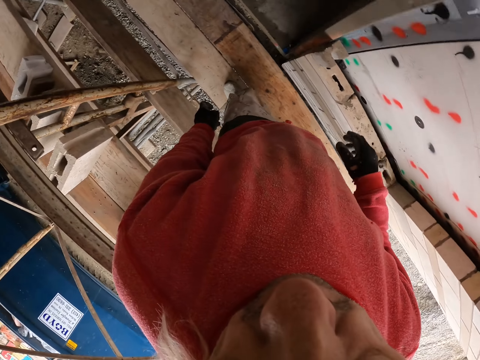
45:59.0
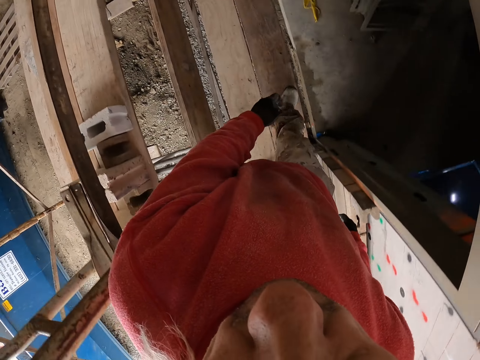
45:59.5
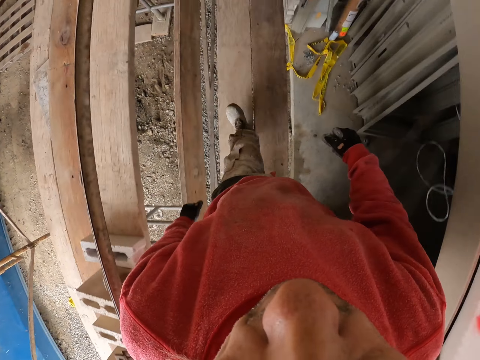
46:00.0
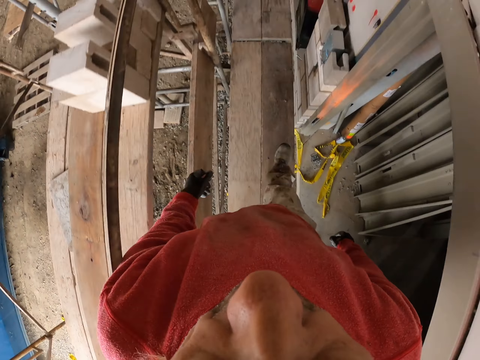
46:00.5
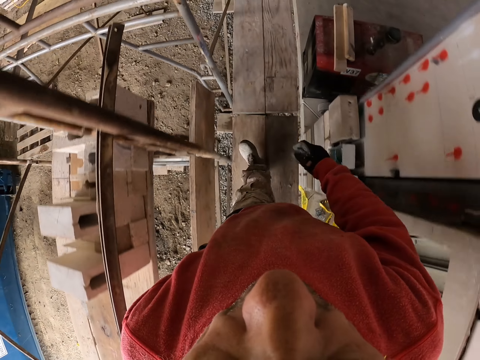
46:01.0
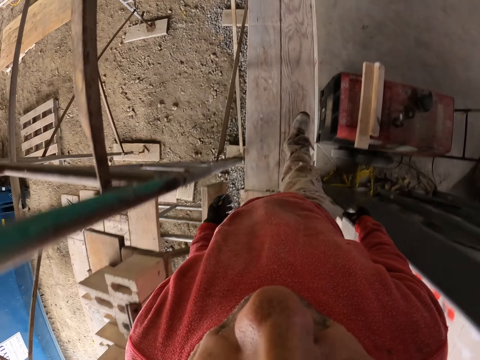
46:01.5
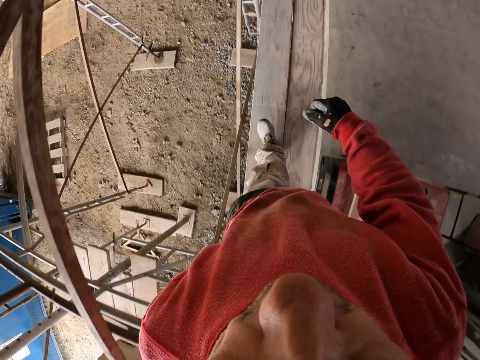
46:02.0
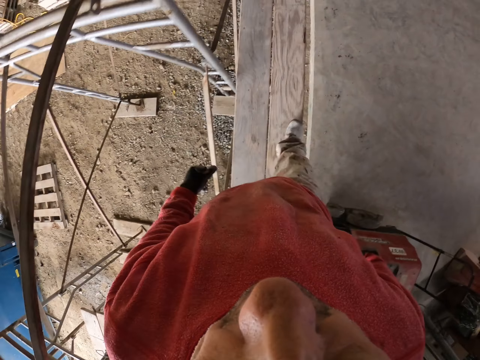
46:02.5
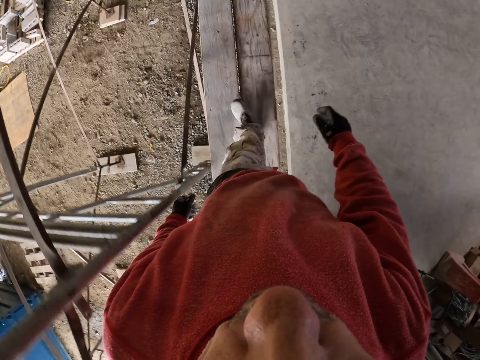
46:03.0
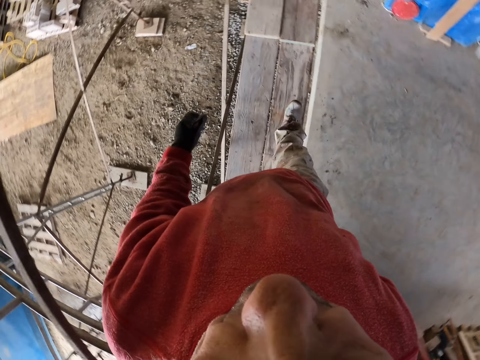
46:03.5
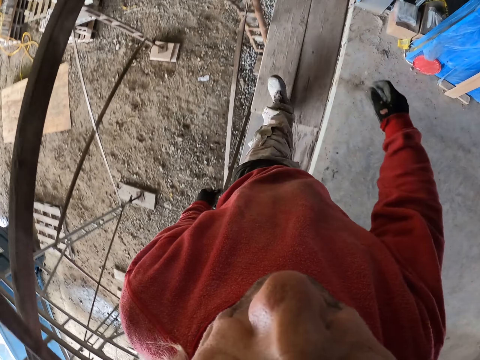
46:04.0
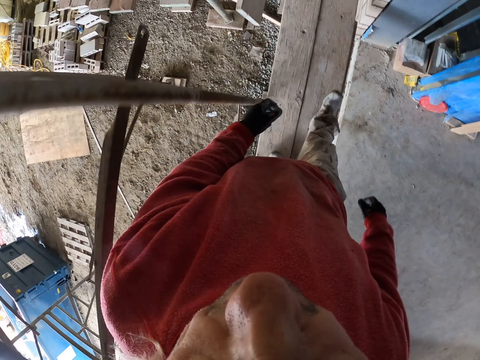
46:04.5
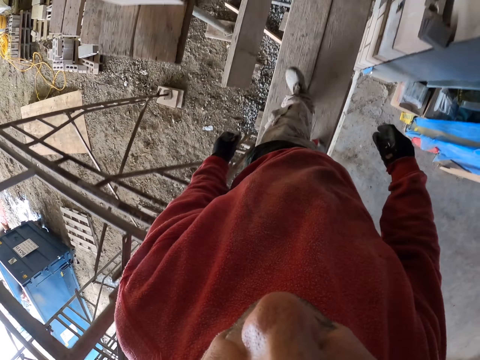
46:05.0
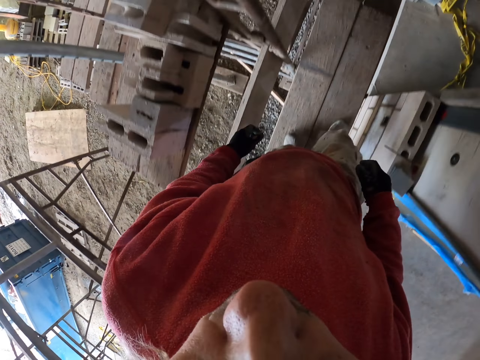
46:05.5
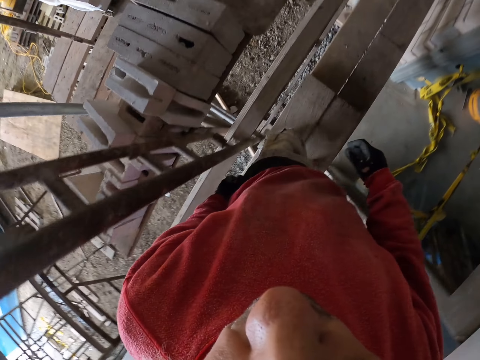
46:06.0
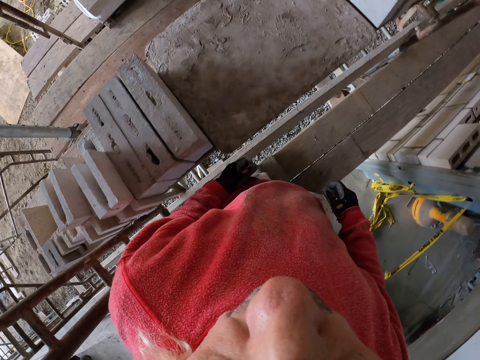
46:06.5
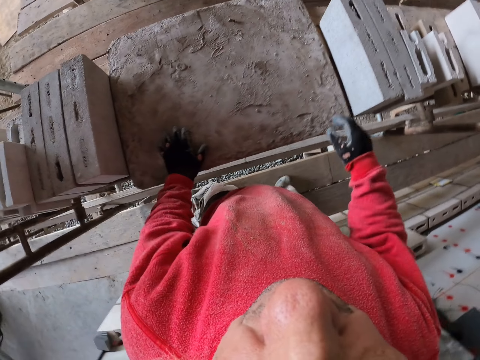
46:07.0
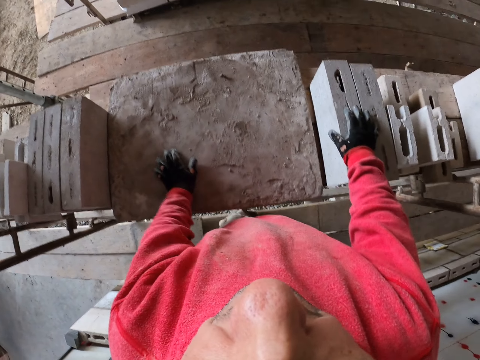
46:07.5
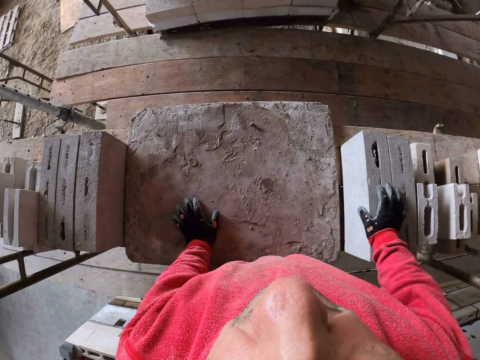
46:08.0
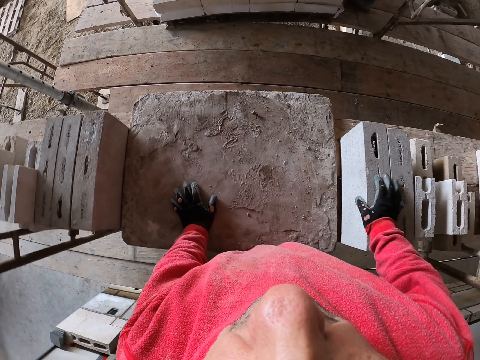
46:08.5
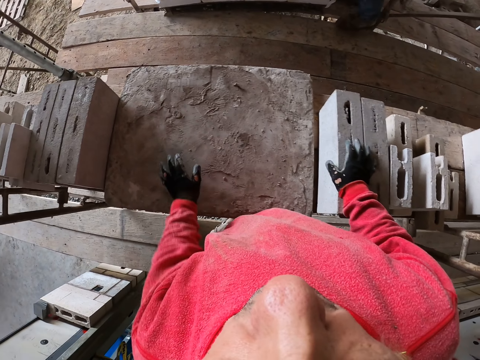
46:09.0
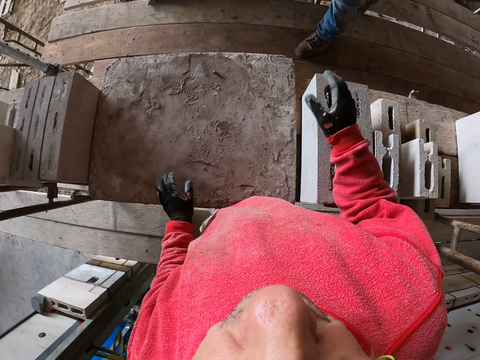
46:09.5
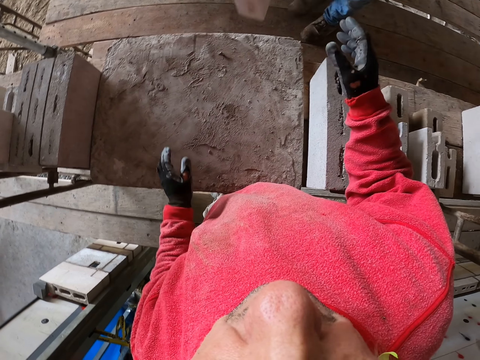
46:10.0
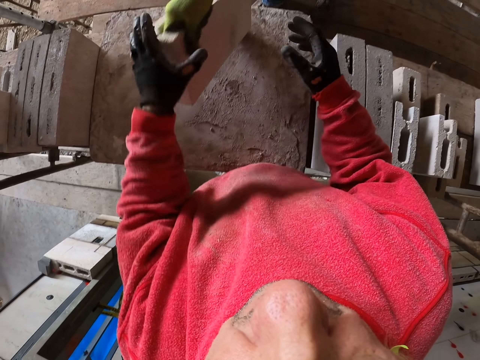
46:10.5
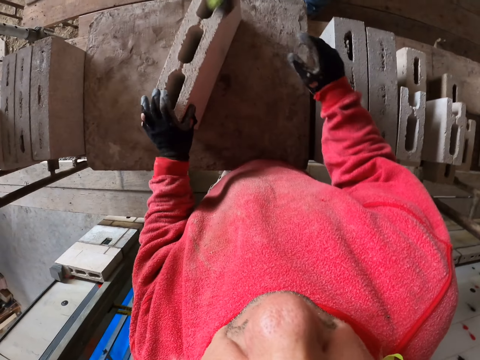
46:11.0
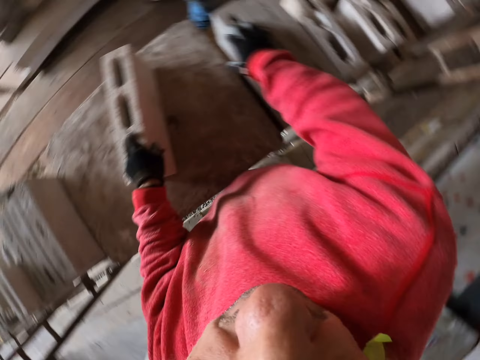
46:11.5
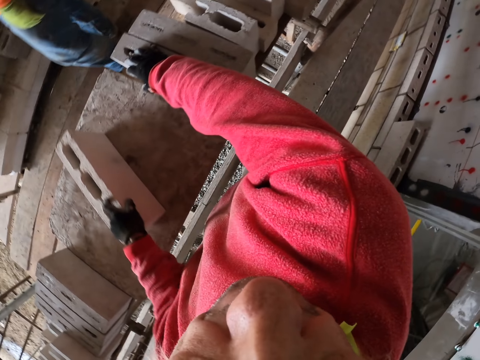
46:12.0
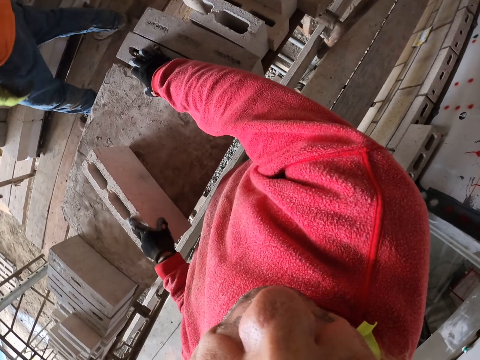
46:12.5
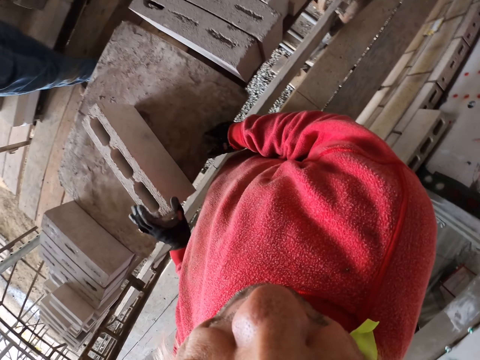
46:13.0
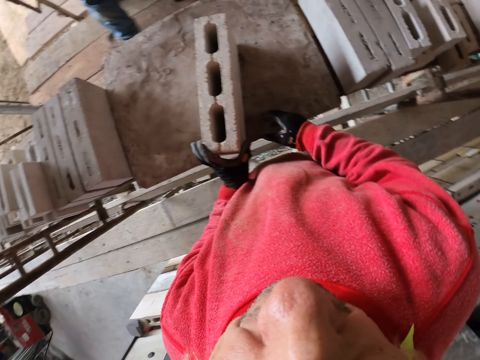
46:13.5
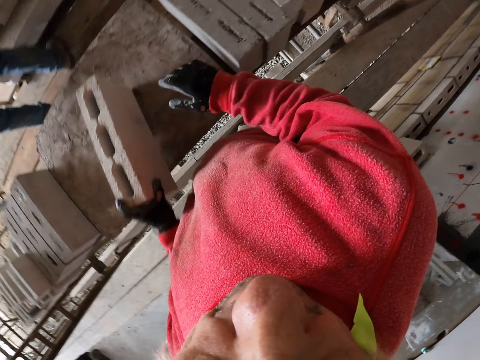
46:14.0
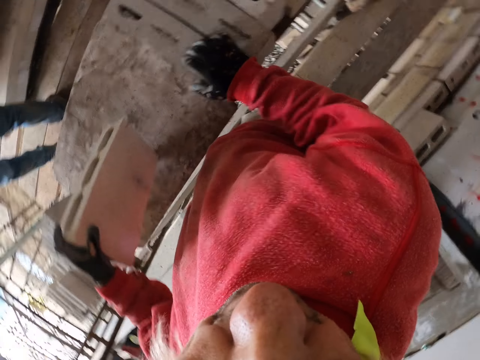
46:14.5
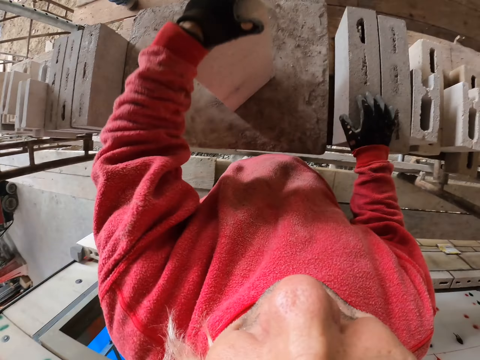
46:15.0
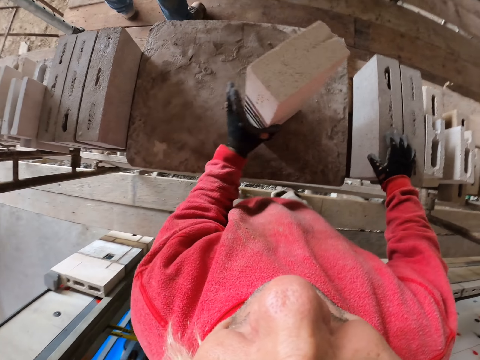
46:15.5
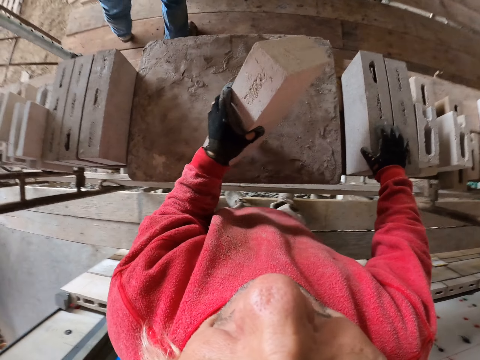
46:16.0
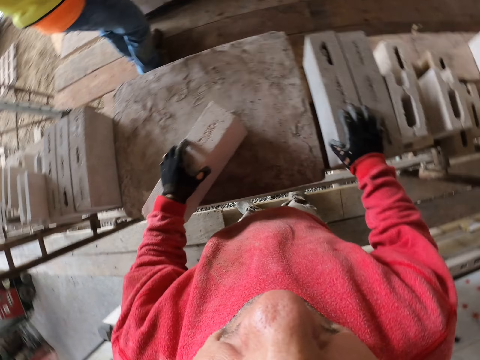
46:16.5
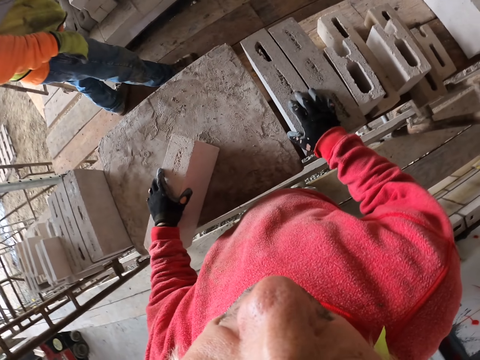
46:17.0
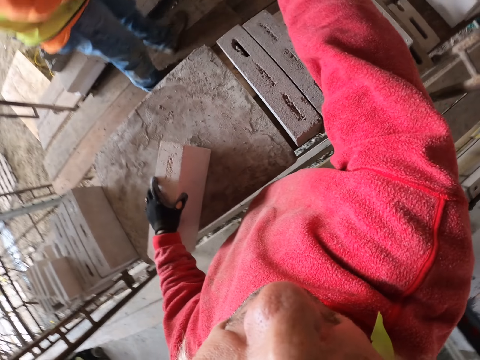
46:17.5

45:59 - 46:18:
The camera wearer walks in the construction site. They touch bricks. A person gives the camera wearer the brick. The camera wearer turns the brick.

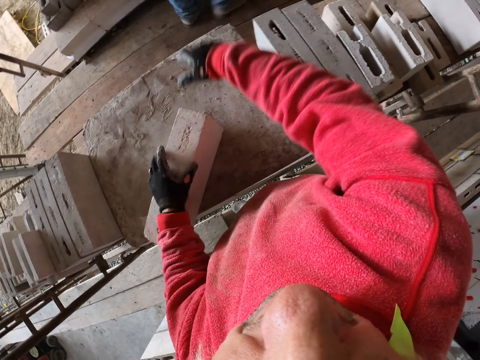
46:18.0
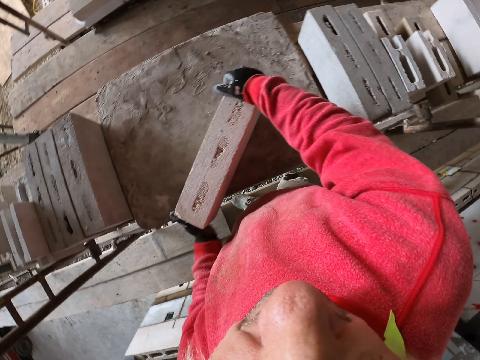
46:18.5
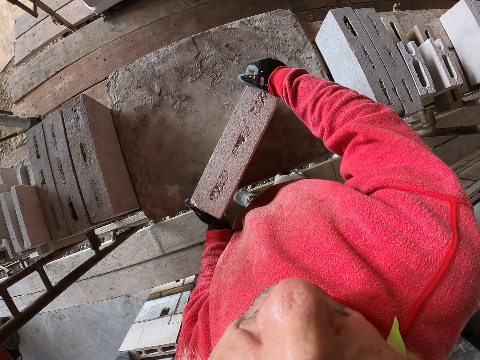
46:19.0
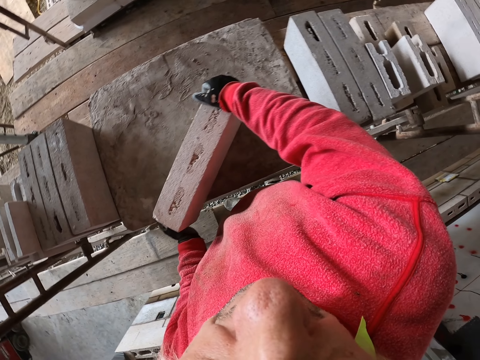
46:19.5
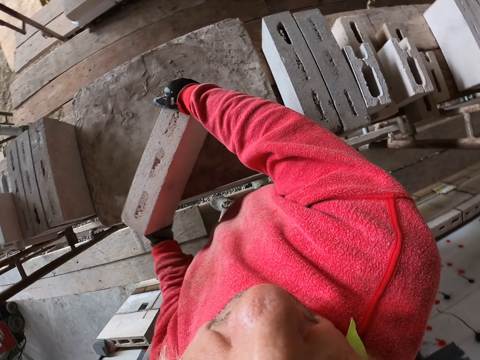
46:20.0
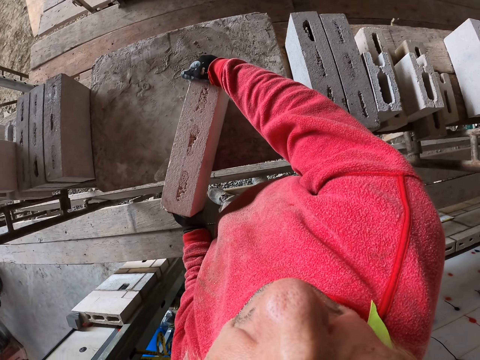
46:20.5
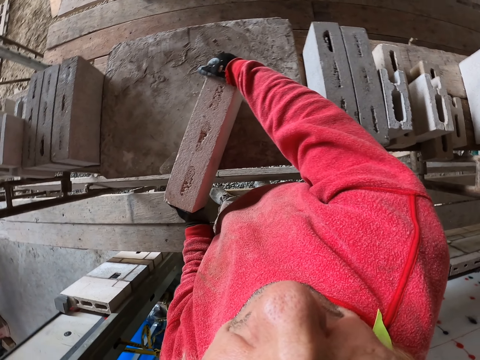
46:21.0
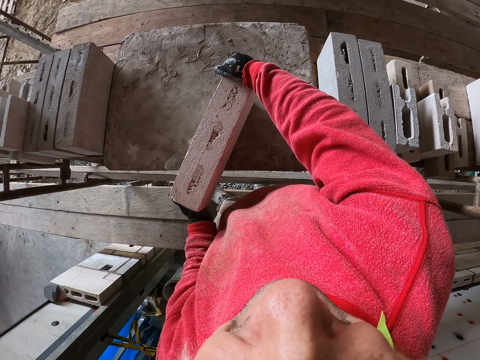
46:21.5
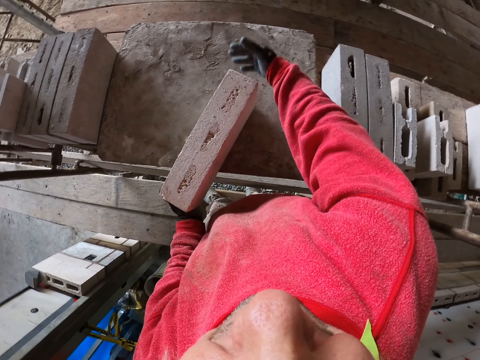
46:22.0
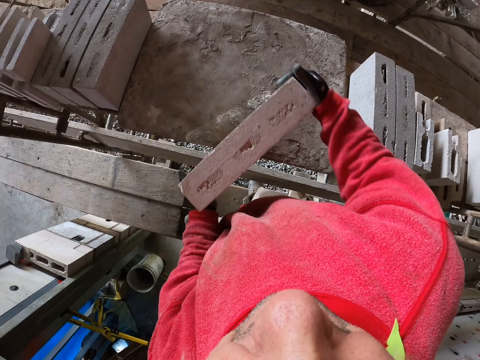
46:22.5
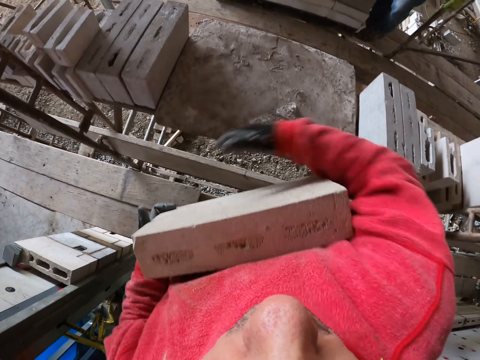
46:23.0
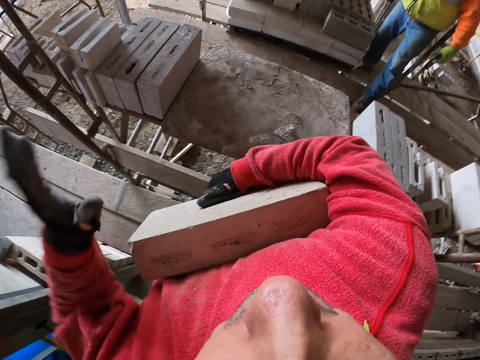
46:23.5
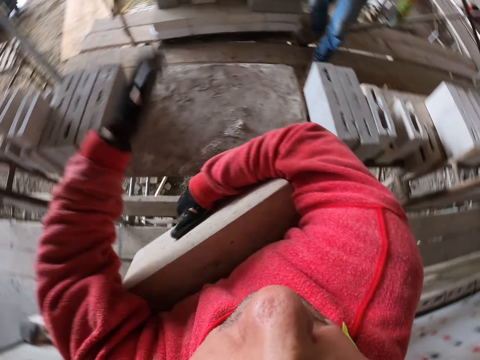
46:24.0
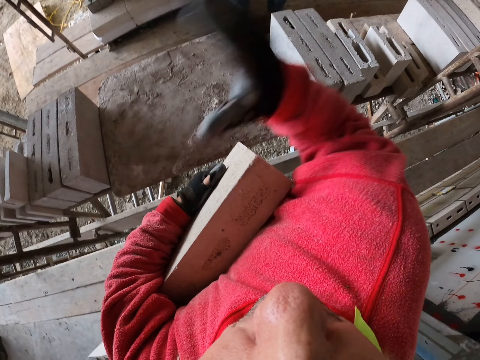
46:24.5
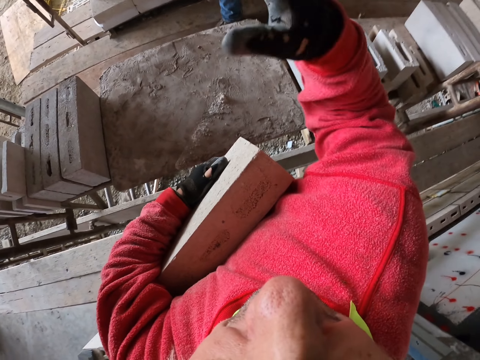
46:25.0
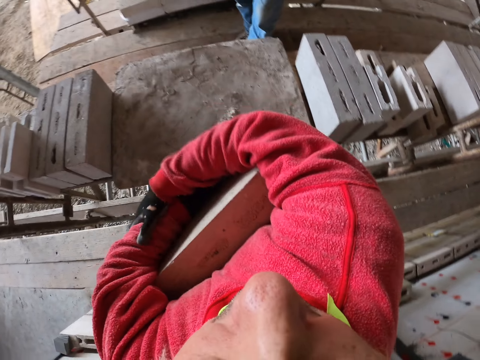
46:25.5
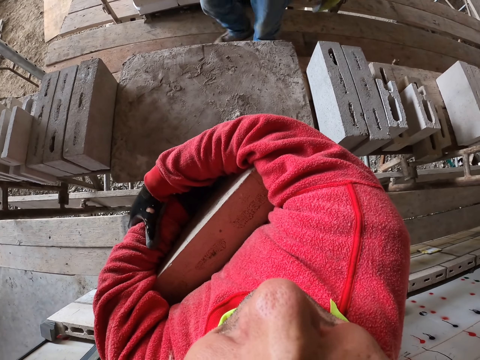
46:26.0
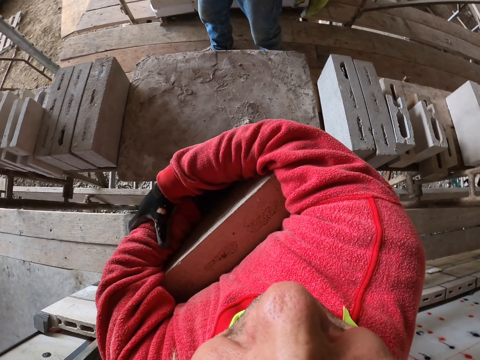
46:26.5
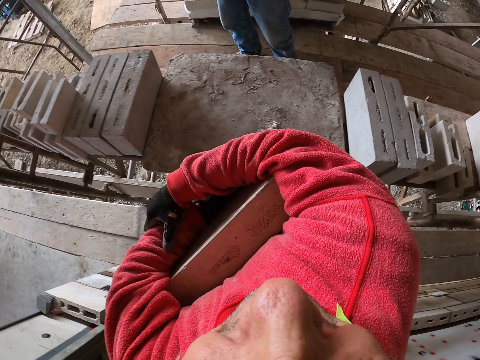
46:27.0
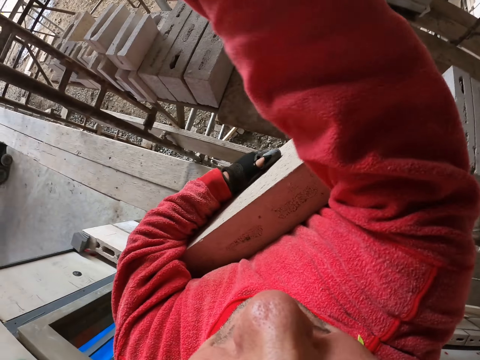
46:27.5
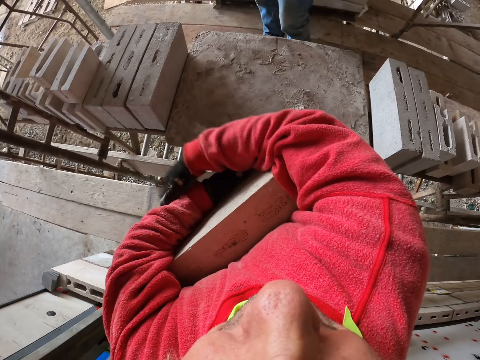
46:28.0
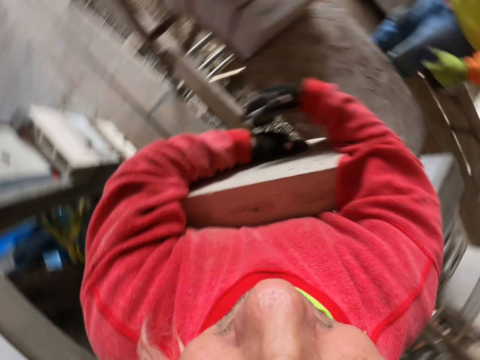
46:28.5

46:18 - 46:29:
The camera wearer grabs the brick. They raise their hand up.
